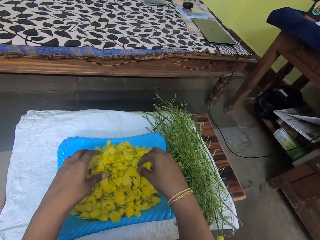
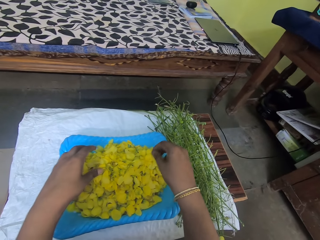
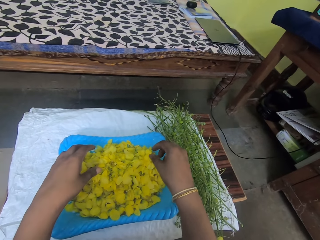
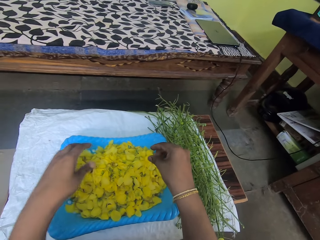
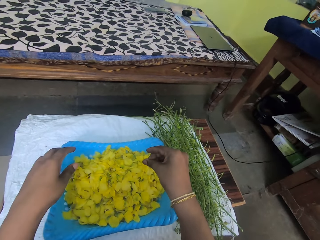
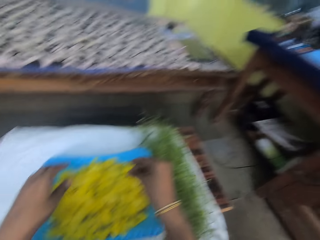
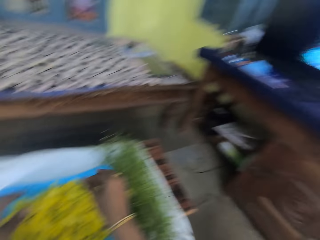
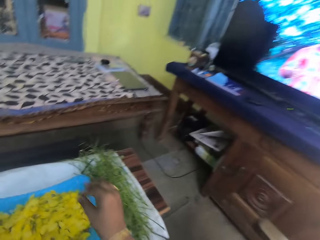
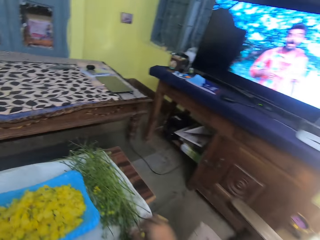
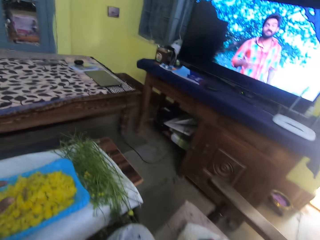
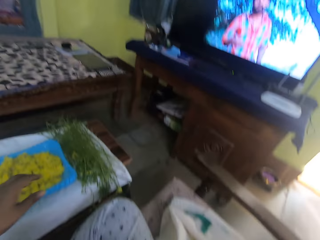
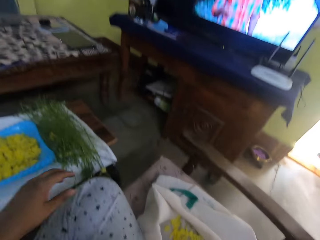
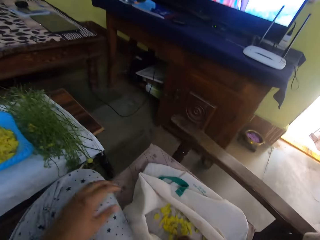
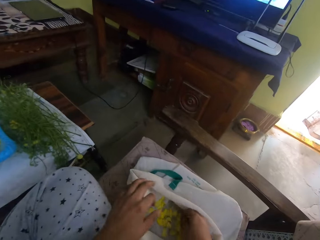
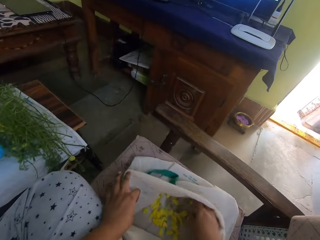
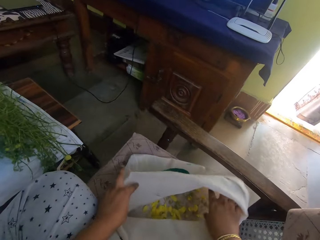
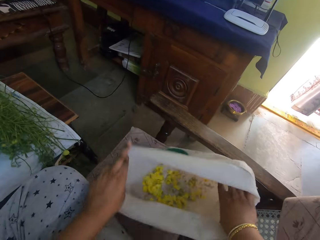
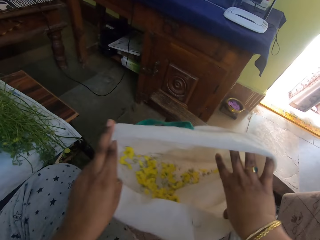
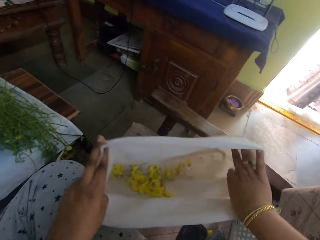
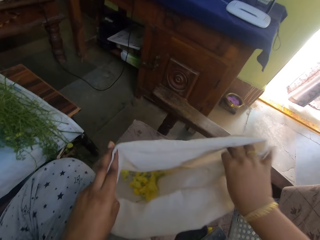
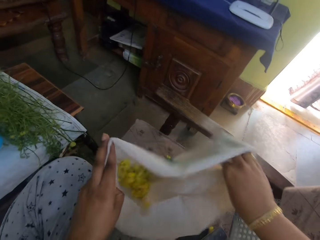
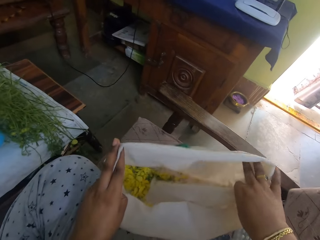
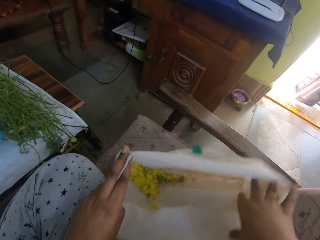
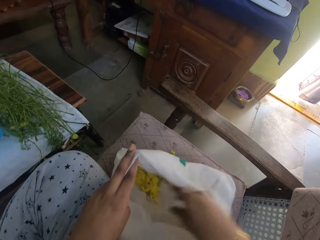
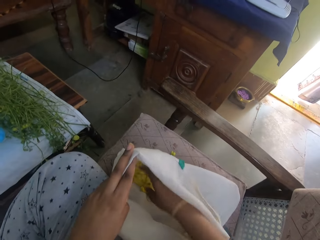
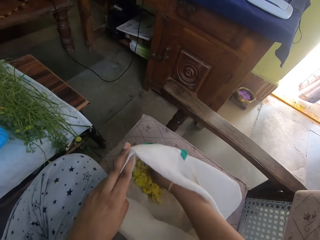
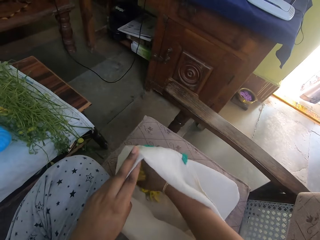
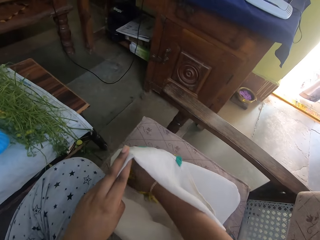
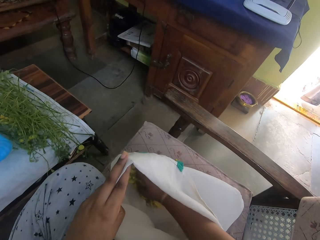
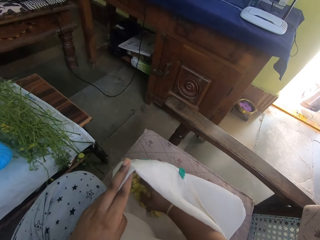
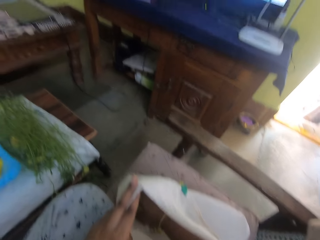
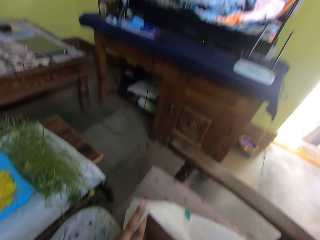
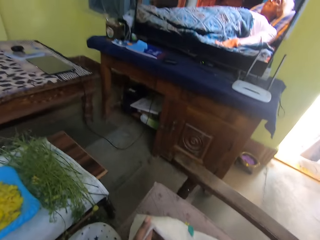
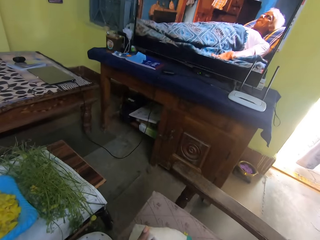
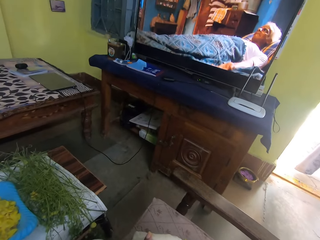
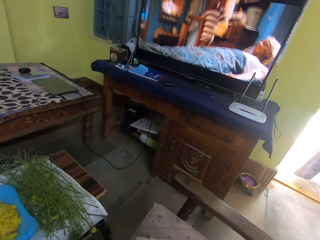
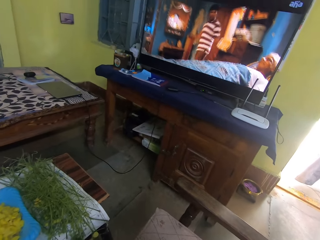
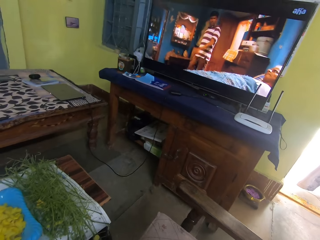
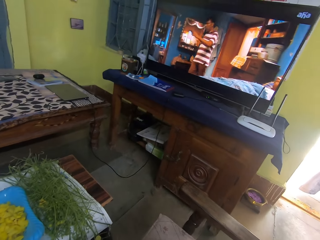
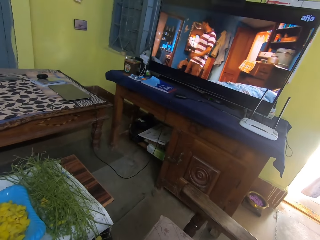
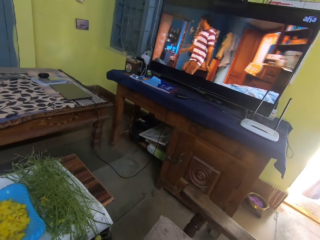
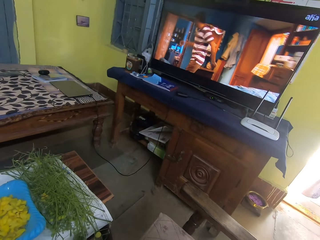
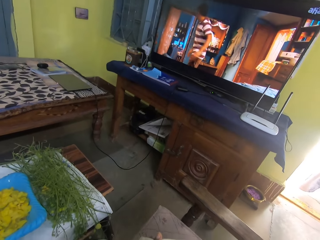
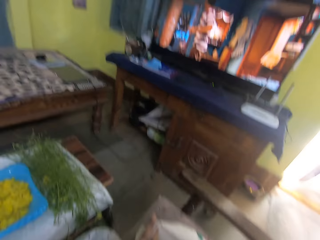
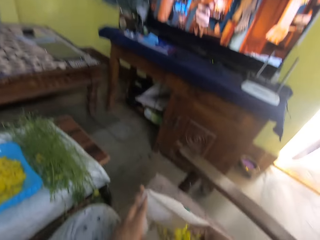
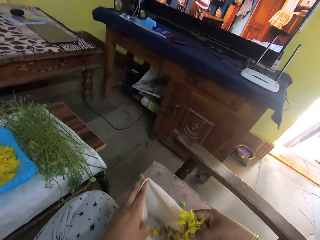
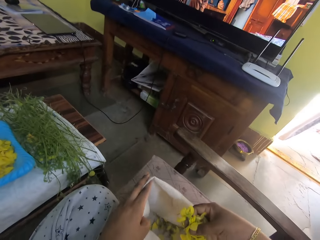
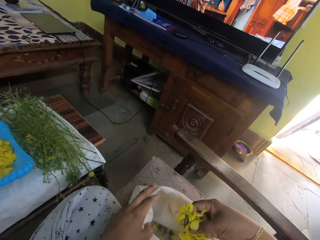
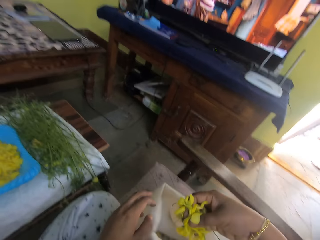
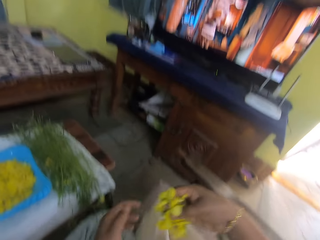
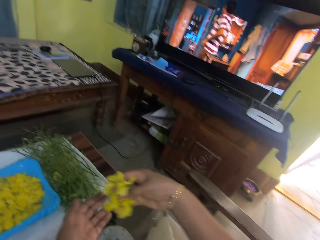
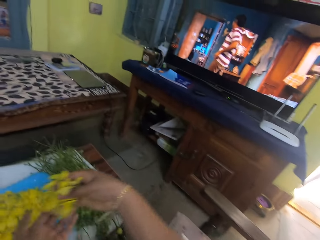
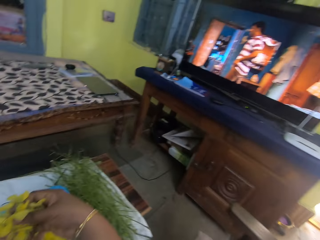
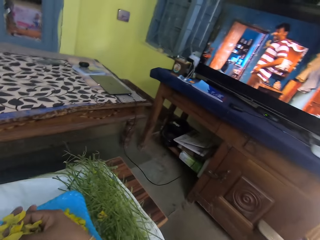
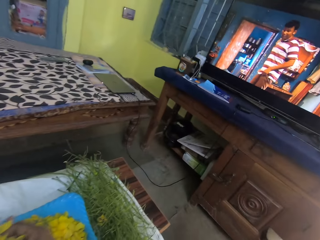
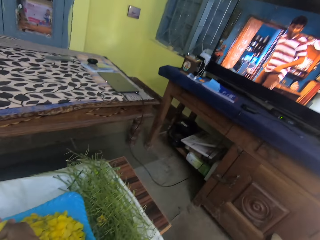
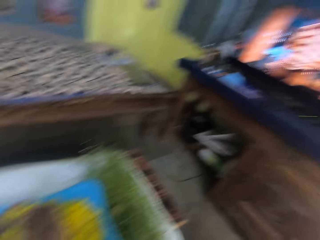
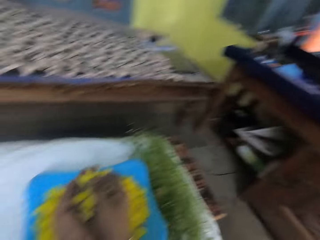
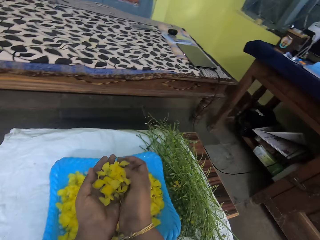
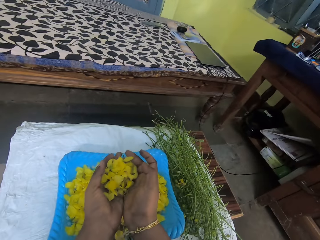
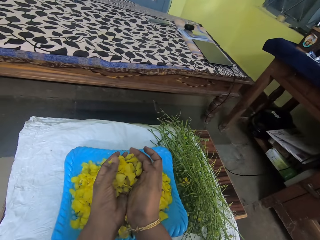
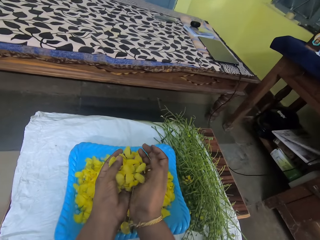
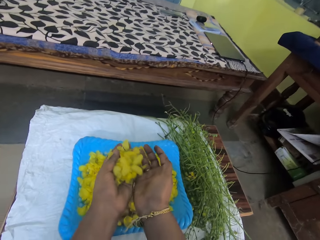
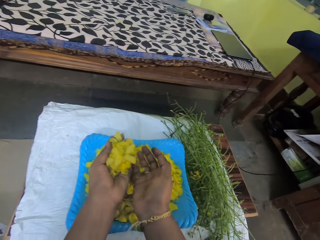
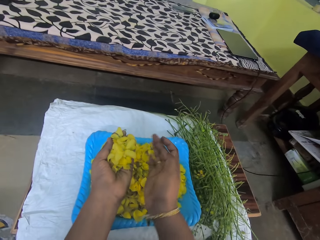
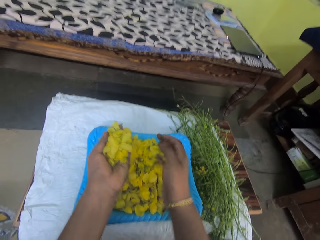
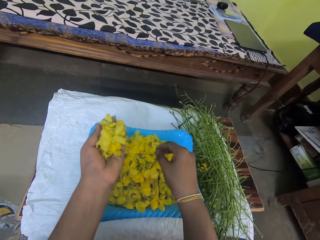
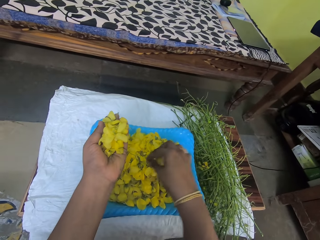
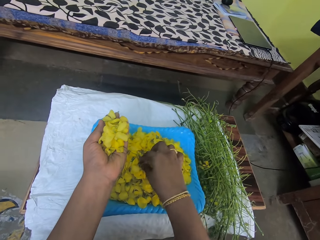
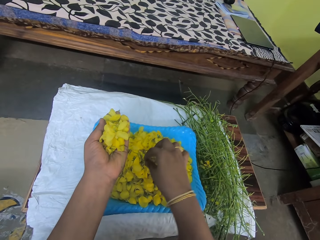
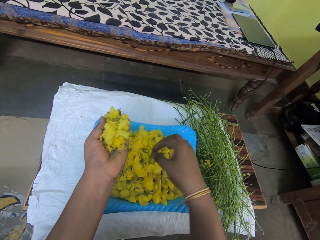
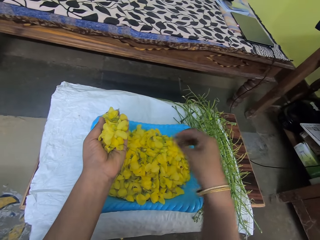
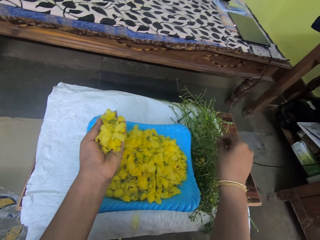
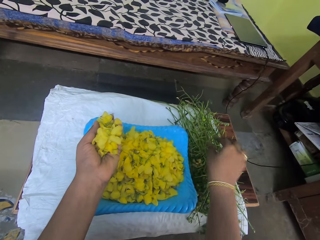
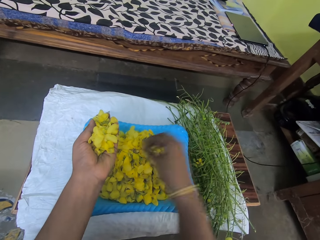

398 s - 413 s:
The camera wearer picks vegetables.

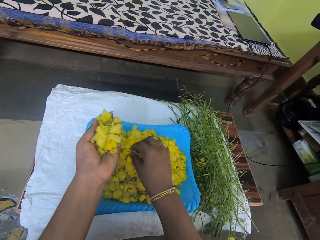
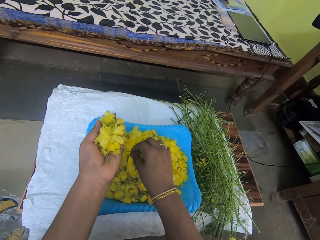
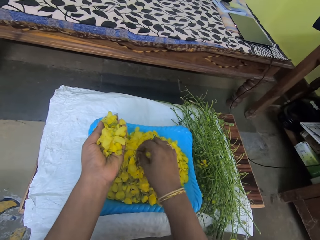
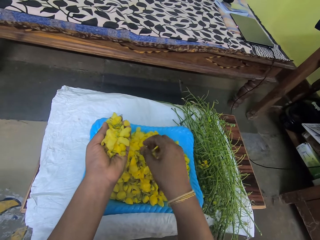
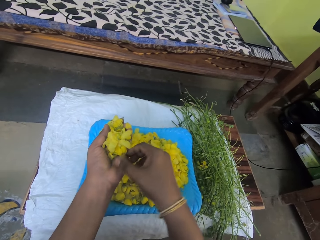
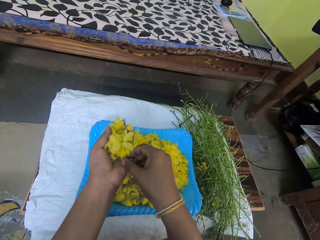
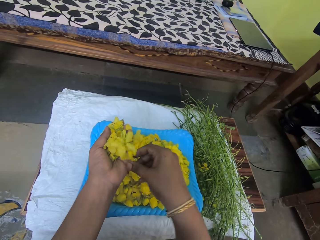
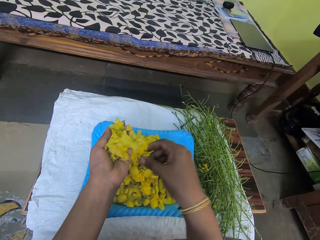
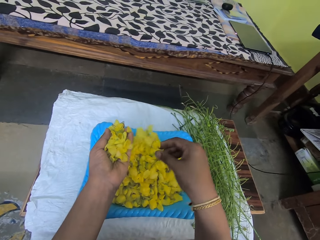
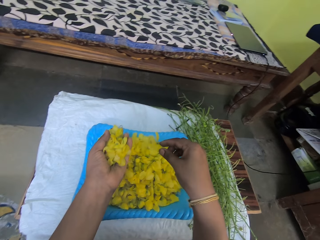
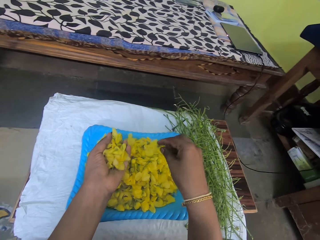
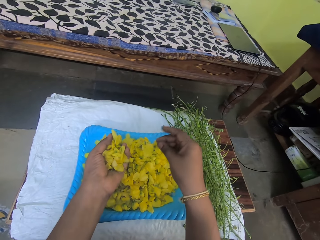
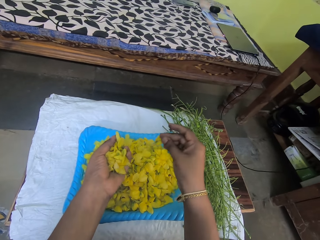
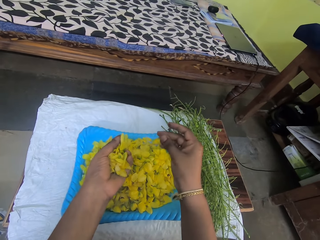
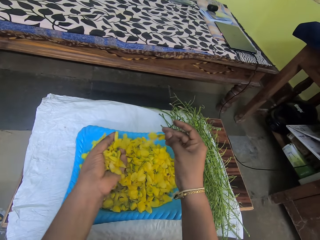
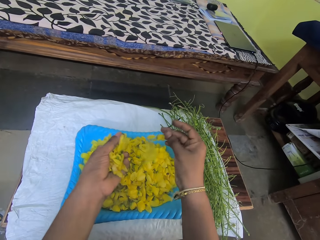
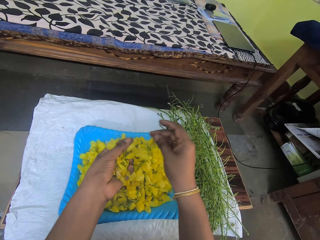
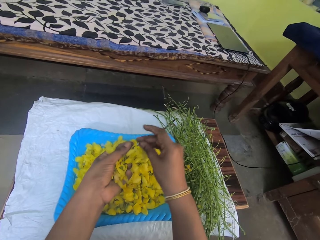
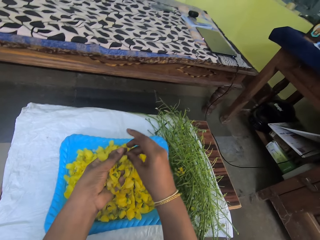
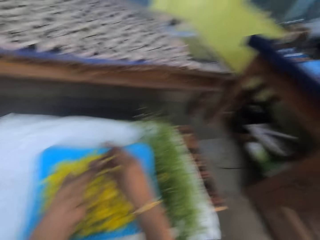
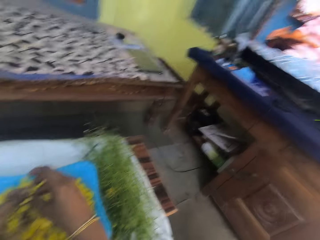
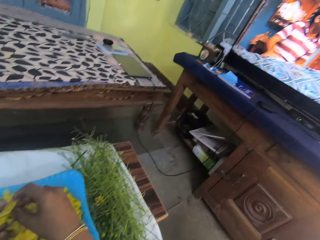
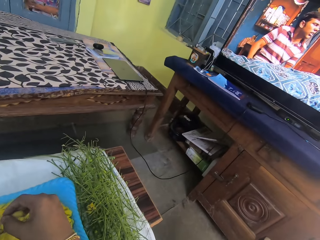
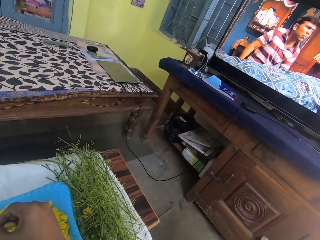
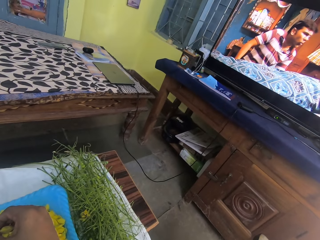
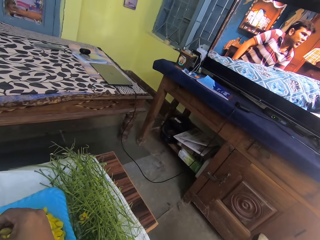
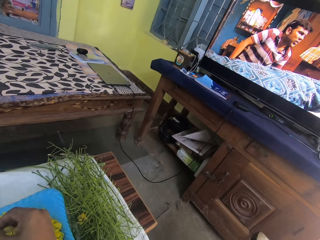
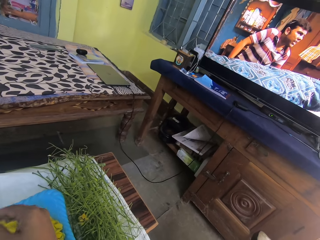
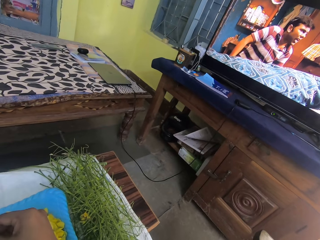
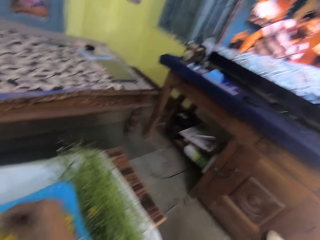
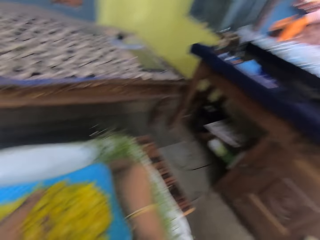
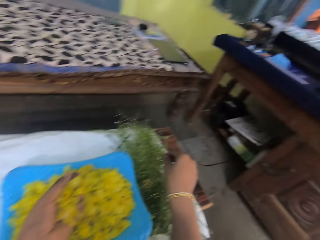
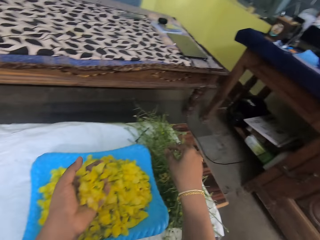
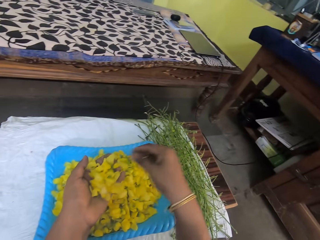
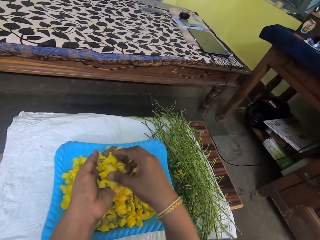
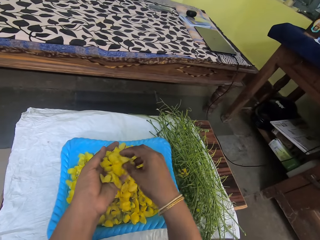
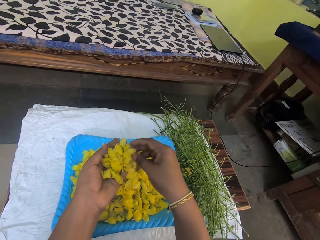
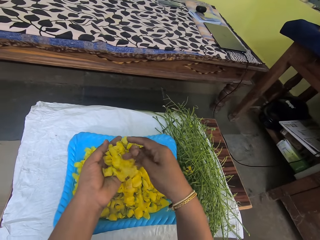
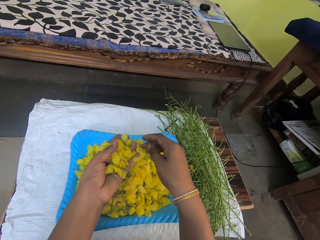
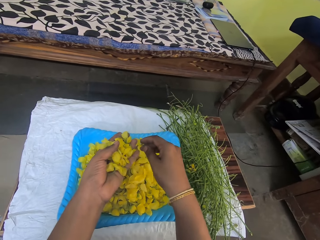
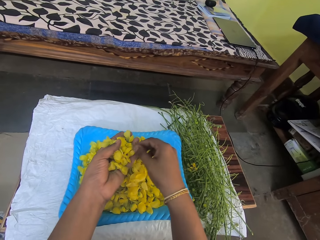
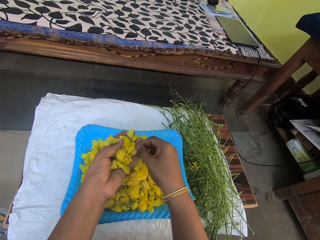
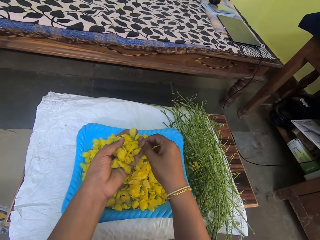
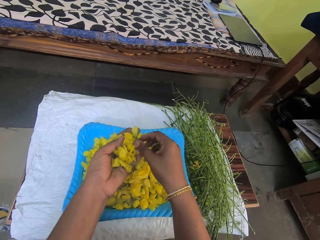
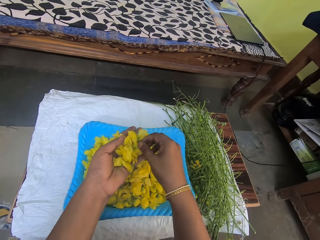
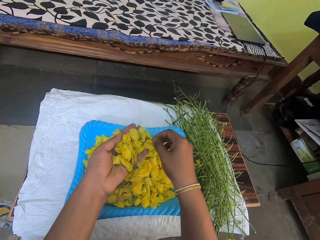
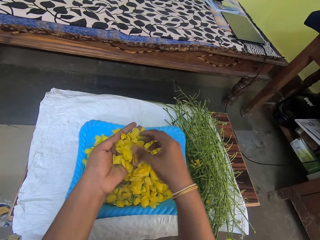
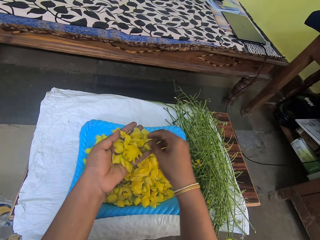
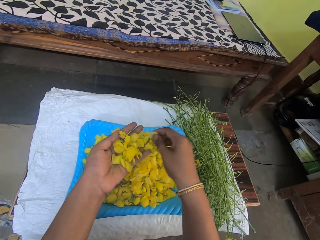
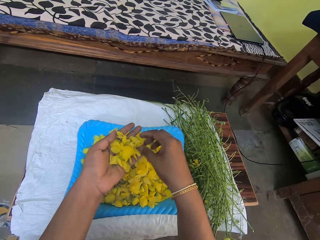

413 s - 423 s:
The camera wearer puts vegetables in a tray.
